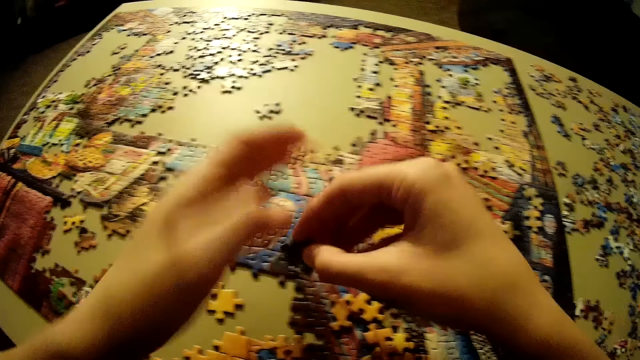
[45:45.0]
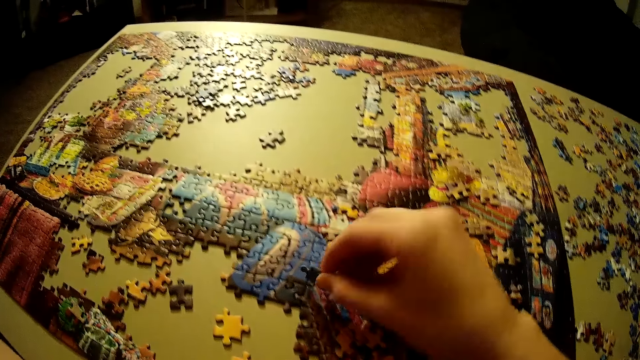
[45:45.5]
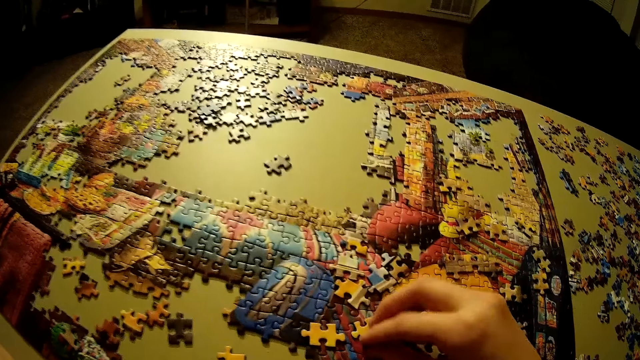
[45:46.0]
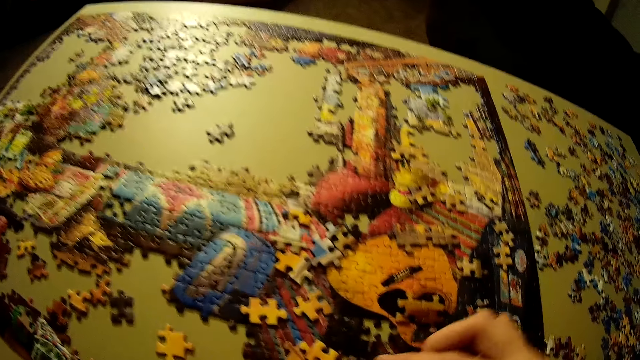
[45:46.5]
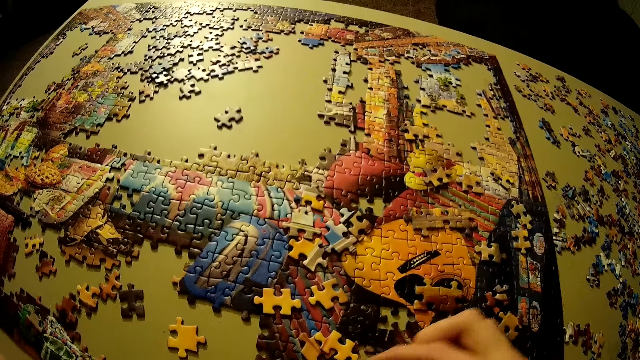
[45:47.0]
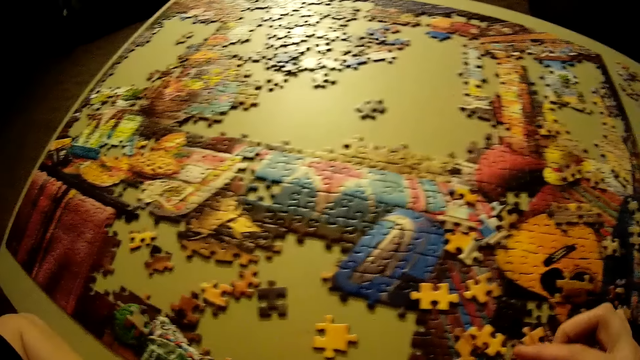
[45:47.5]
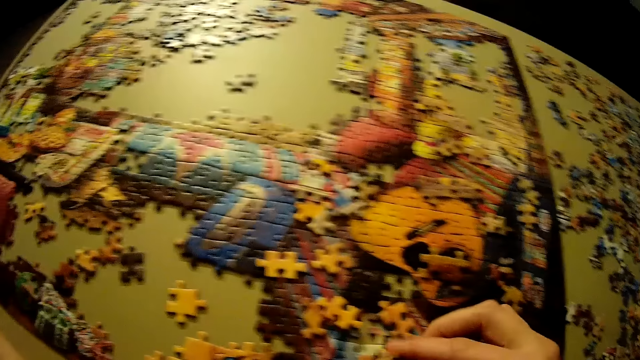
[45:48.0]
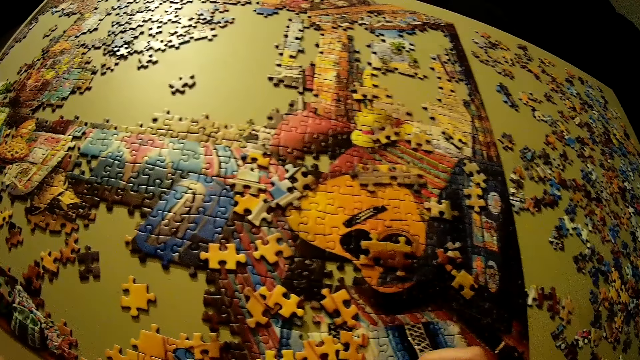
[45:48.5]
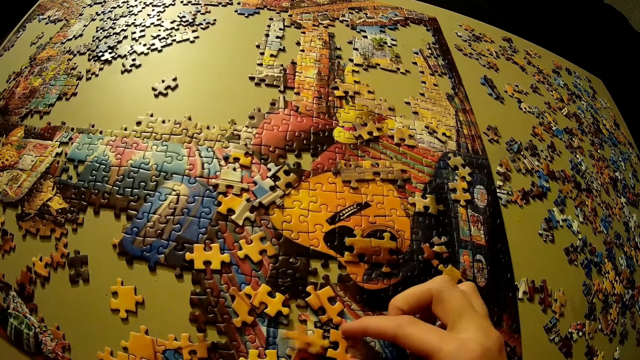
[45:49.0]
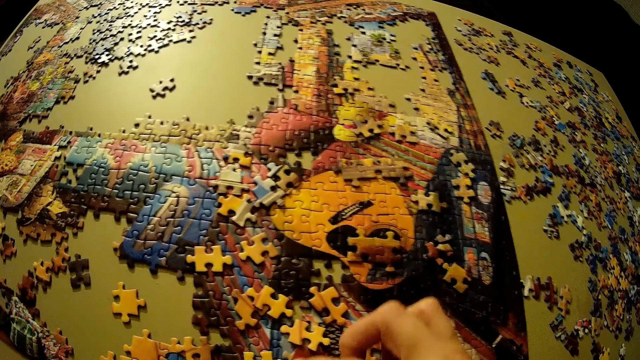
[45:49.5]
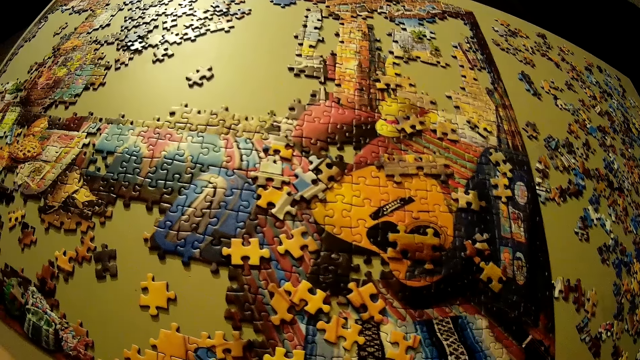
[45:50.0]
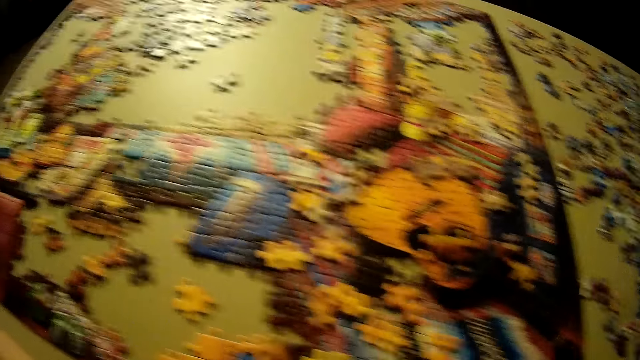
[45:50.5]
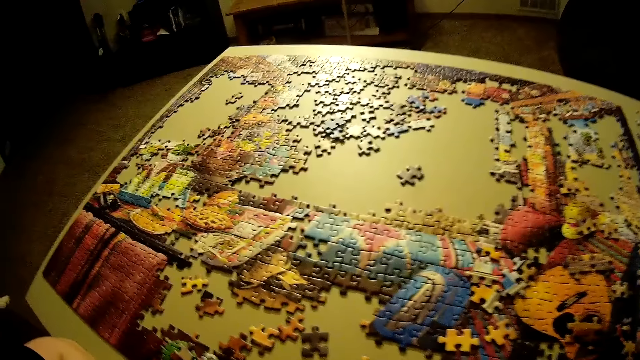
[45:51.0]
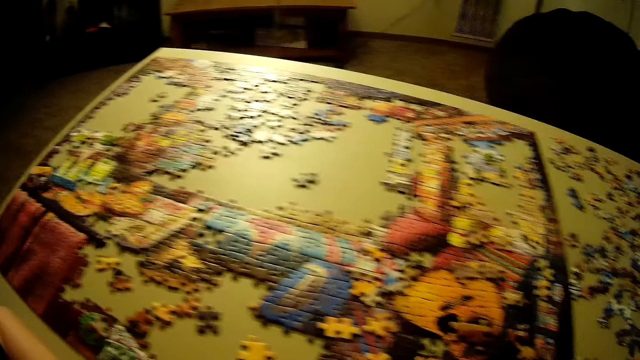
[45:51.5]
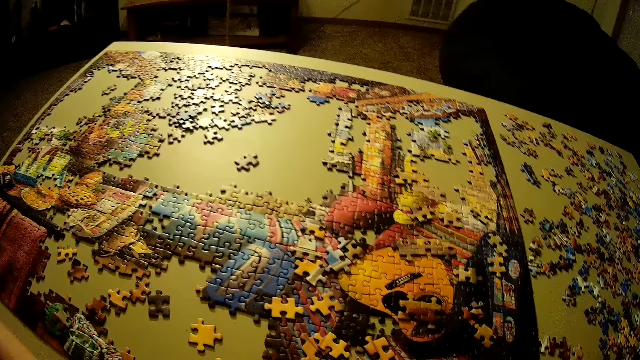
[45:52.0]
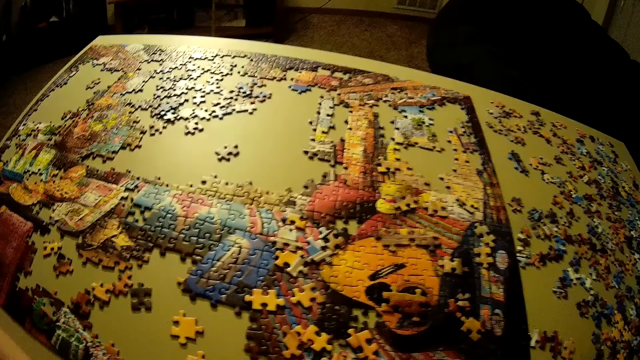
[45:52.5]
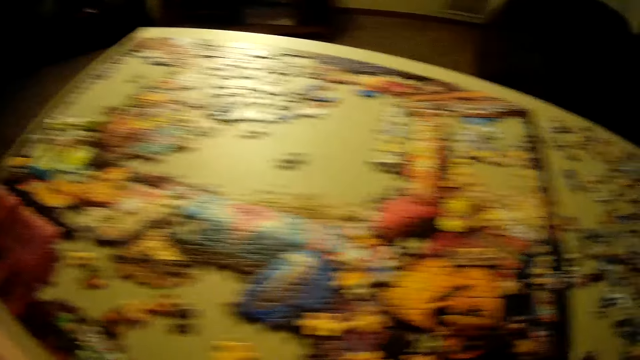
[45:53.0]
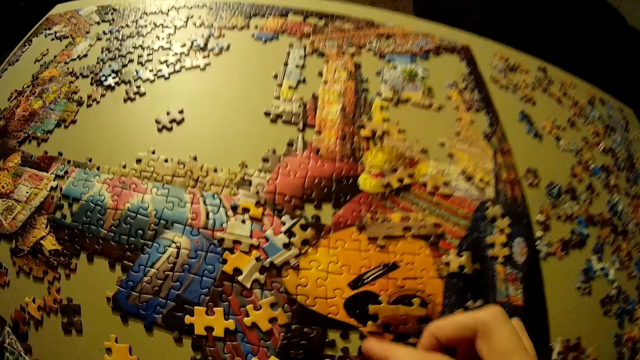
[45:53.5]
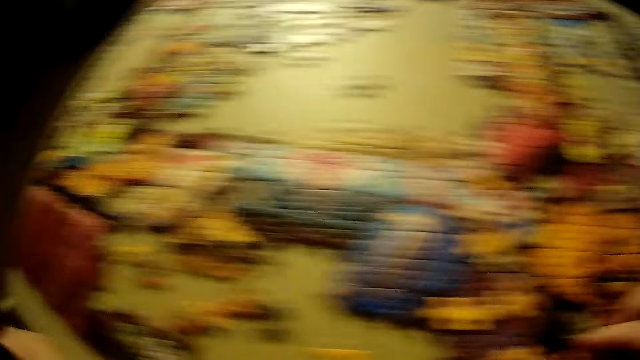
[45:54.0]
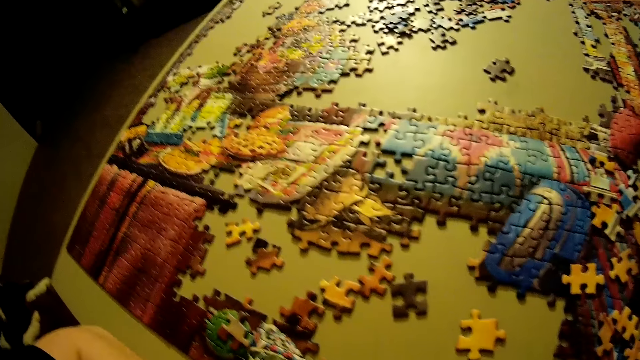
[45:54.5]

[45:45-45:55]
The camera wearer adjusts the pieces of puzzle on the table. They gaze on the handicraft.

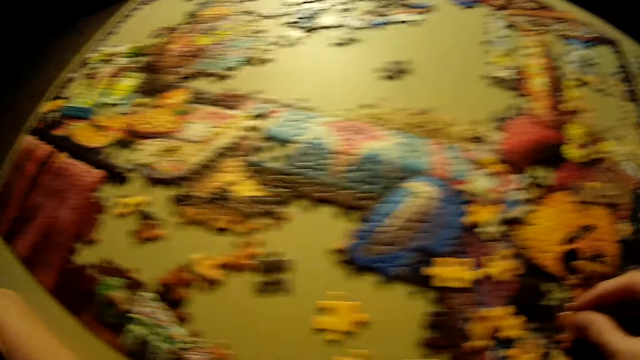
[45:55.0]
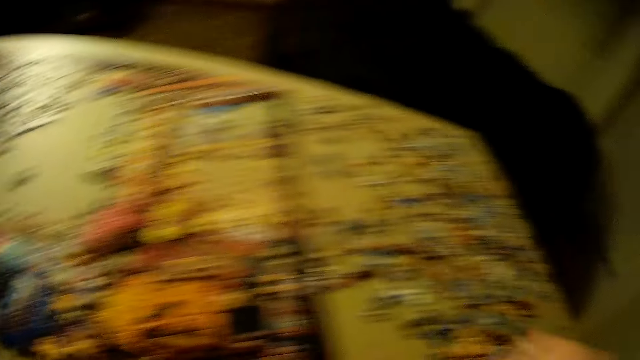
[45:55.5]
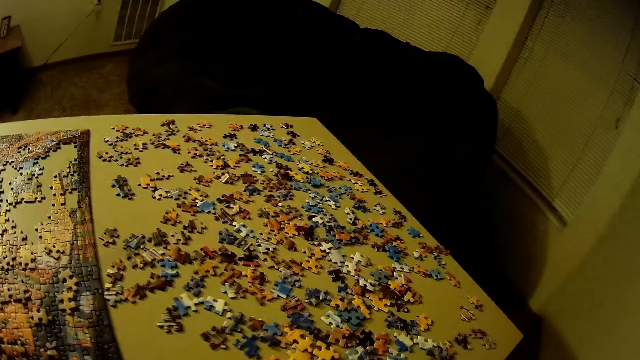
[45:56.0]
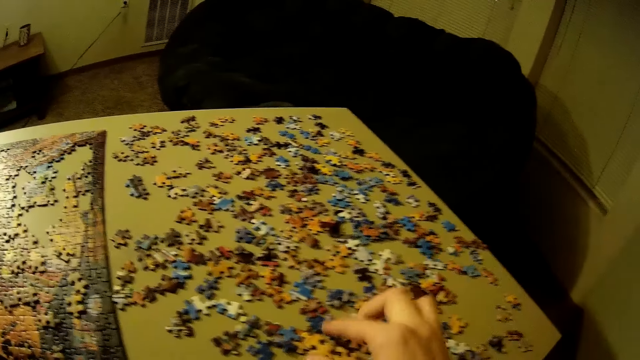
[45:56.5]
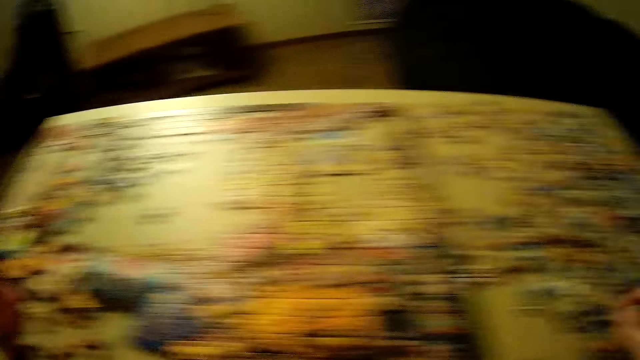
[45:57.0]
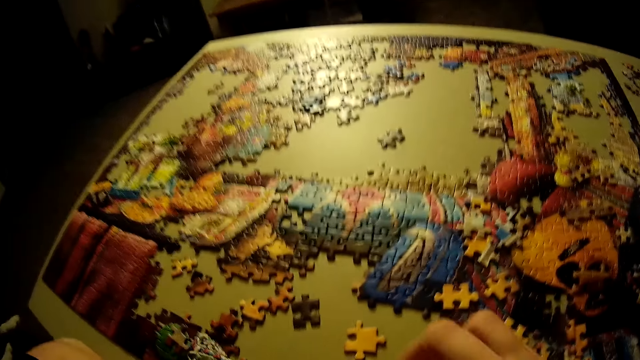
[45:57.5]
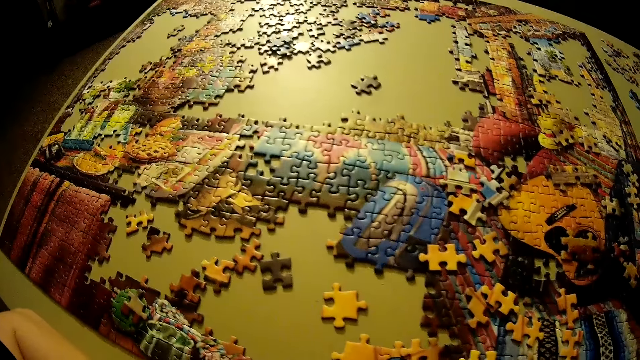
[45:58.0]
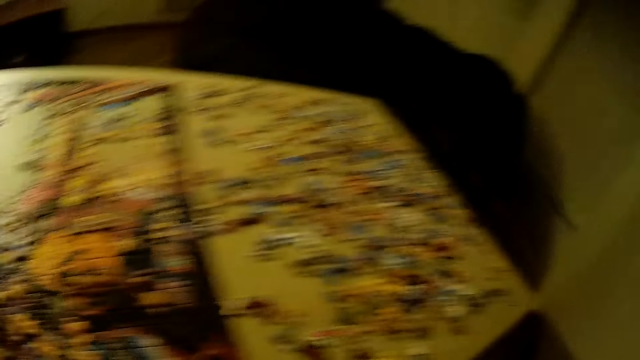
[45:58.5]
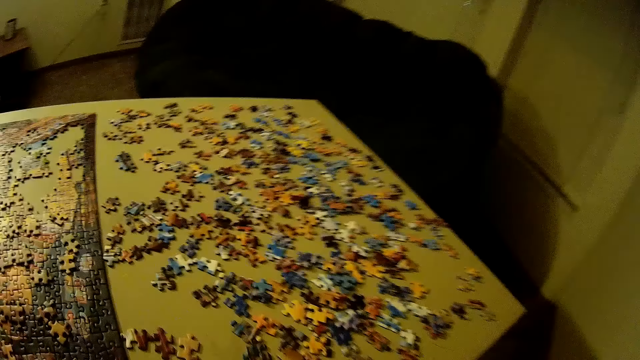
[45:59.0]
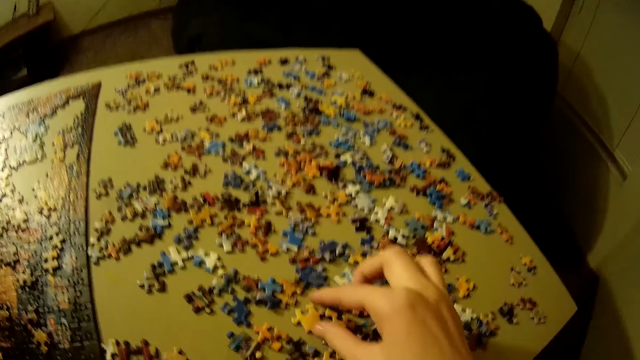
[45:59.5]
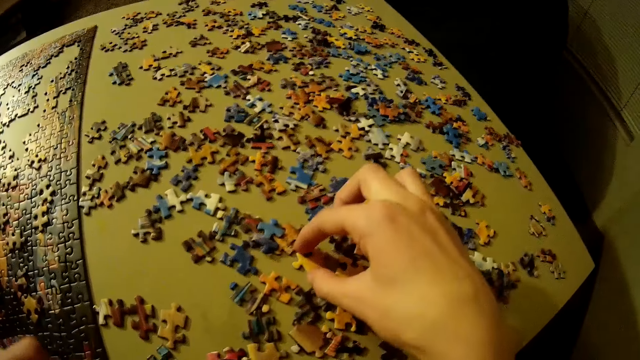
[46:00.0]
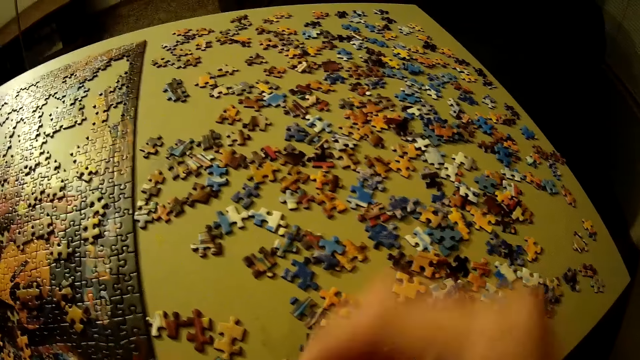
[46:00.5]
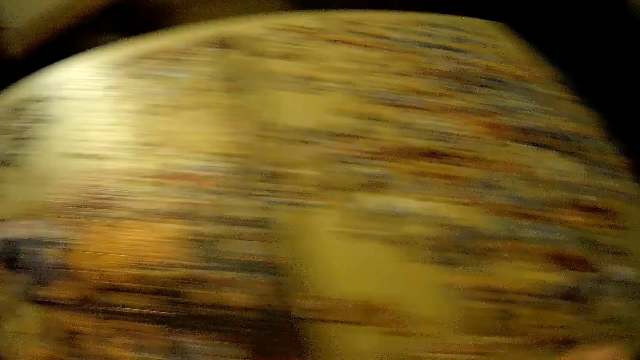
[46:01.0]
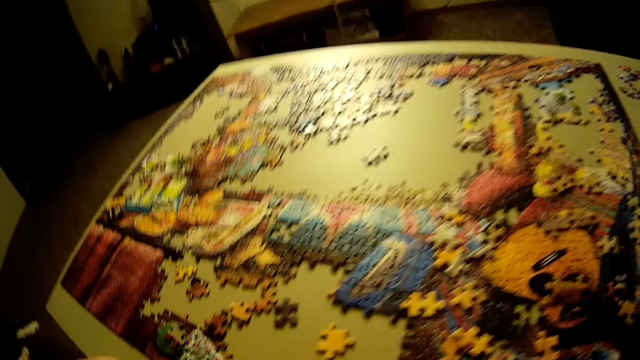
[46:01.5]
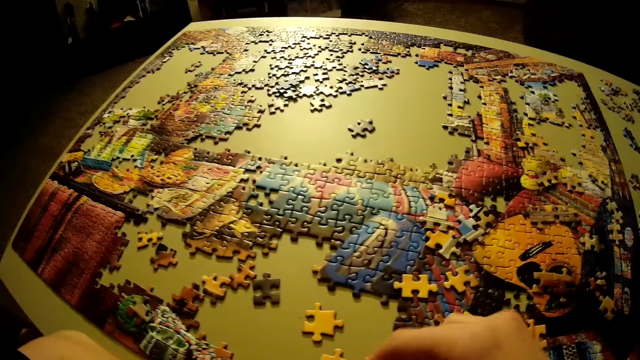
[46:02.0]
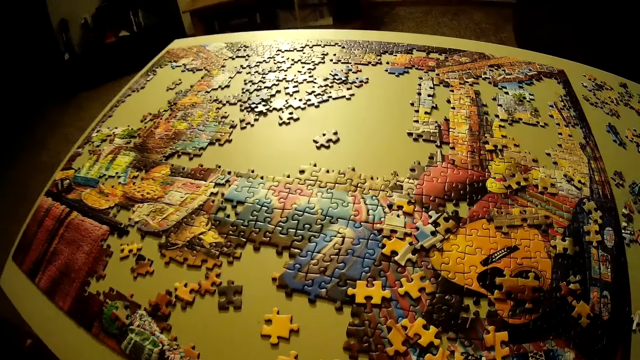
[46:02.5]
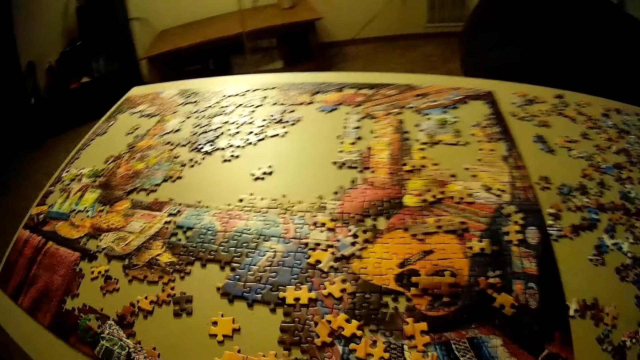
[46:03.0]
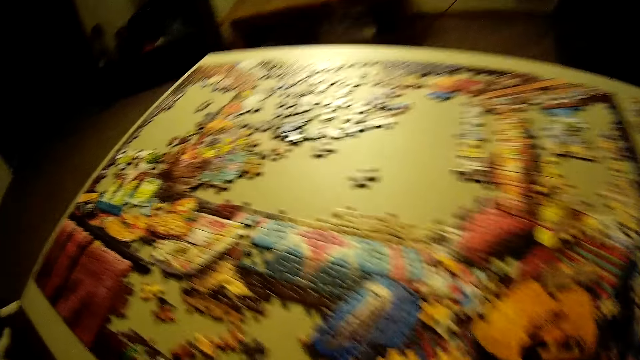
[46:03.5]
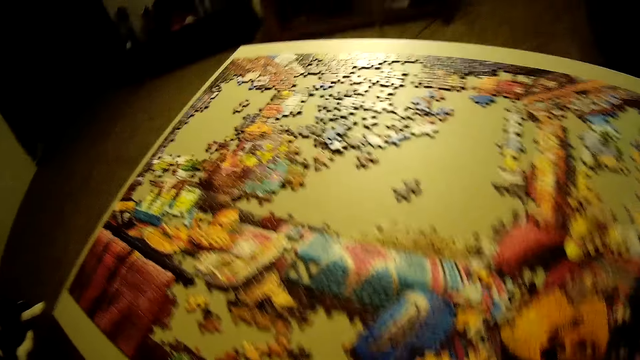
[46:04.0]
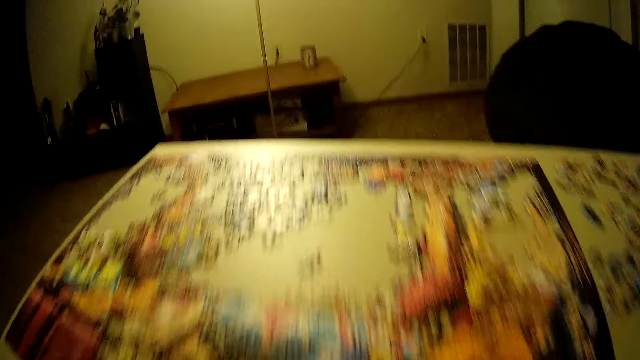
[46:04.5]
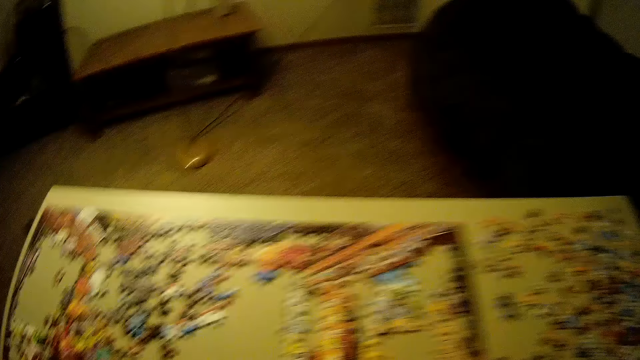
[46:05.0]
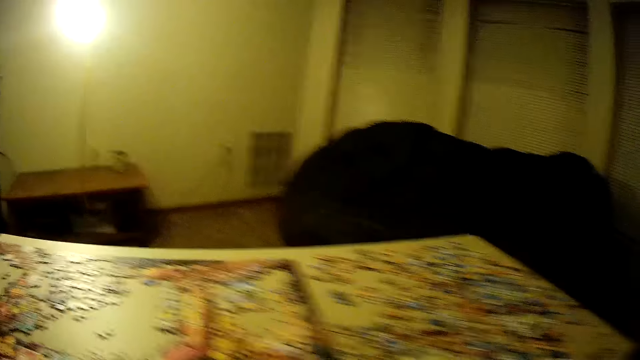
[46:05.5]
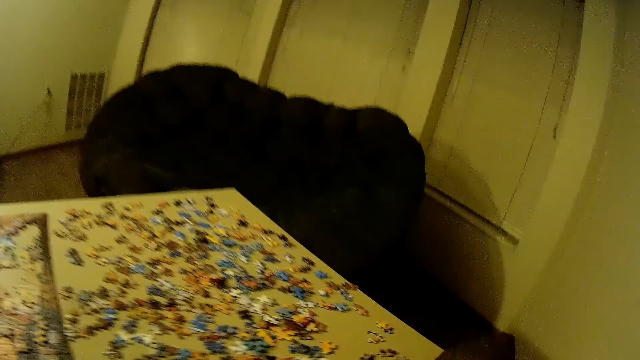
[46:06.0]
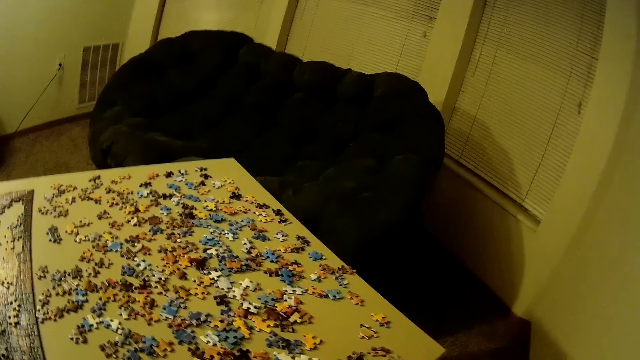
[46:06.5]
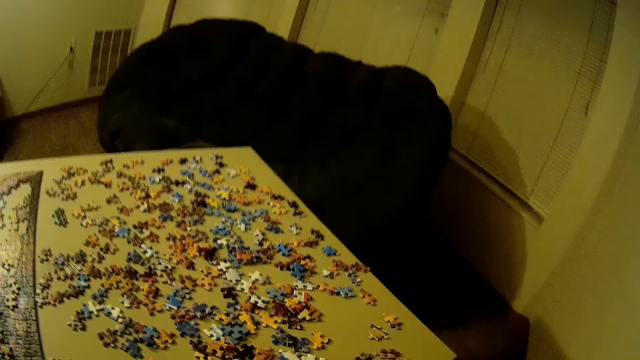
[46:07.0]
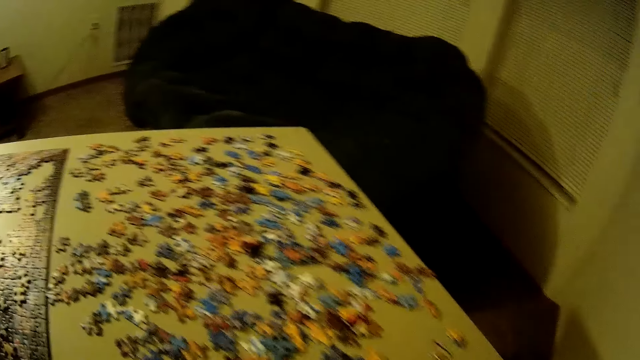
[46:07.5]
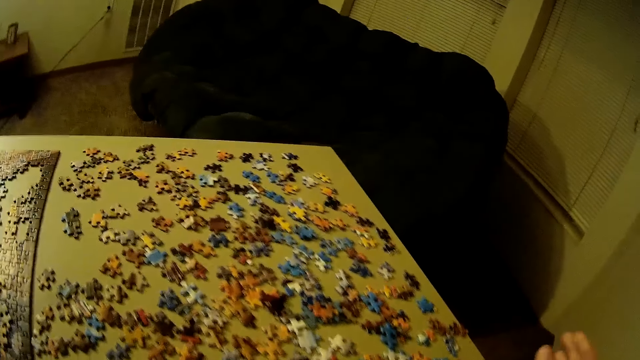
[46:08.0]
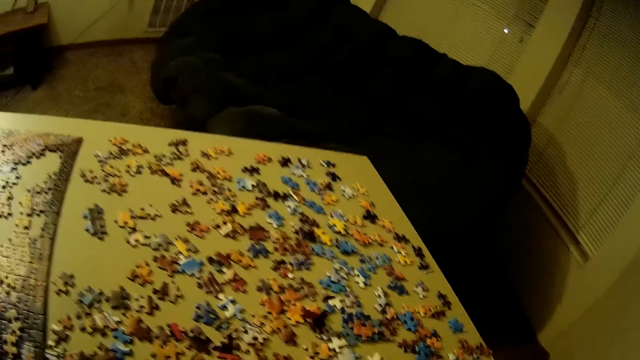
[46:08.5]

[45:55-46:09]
The camera wearer picks up another piece of puzzle on the table. They arrange the puzzle pieces. They place the piece of puzzle on the table. They pick up another piece of puzzle on the table. They arrange the puzzle piece. They place the piece of puzzle on the table. They look at the table.
